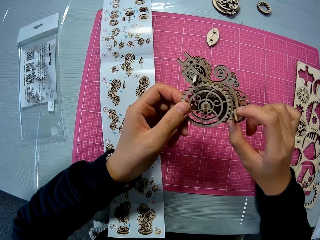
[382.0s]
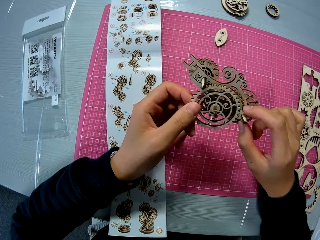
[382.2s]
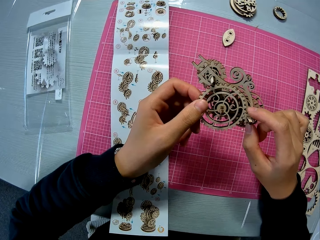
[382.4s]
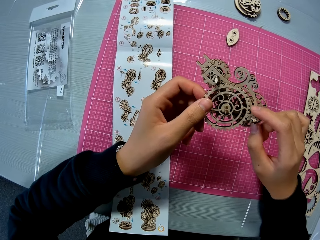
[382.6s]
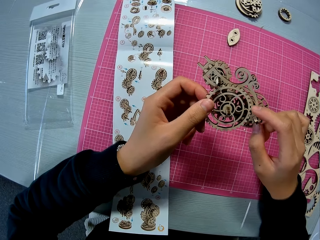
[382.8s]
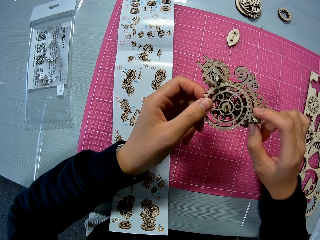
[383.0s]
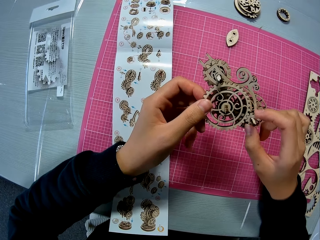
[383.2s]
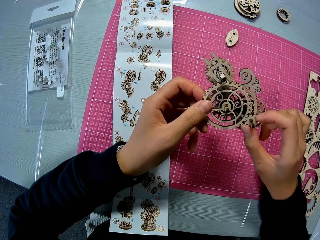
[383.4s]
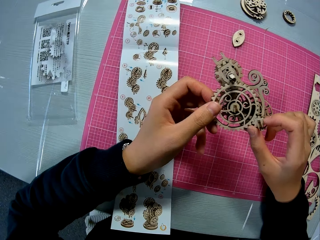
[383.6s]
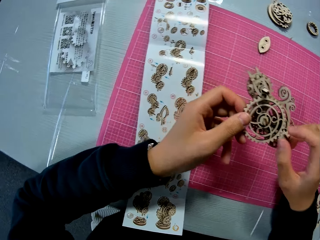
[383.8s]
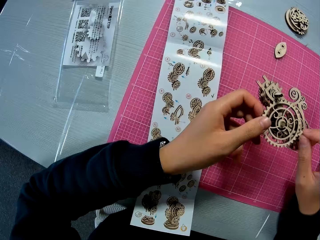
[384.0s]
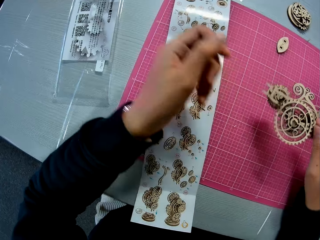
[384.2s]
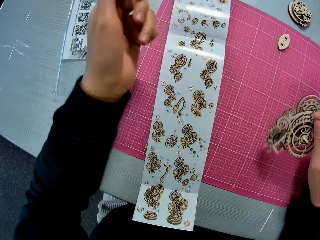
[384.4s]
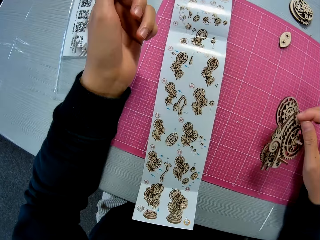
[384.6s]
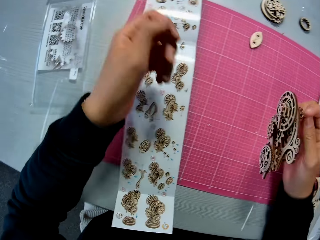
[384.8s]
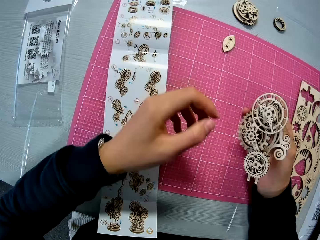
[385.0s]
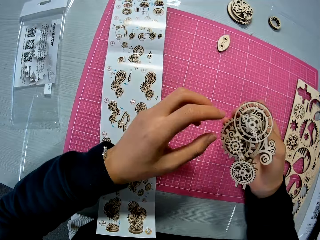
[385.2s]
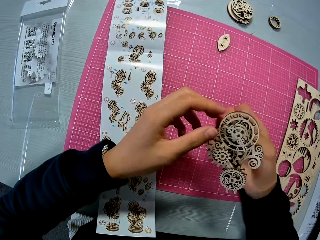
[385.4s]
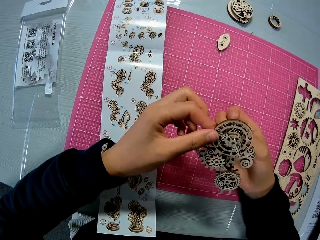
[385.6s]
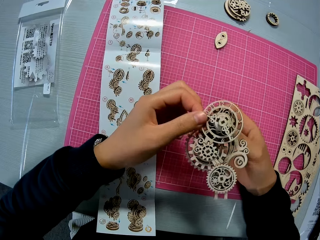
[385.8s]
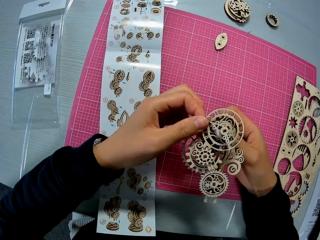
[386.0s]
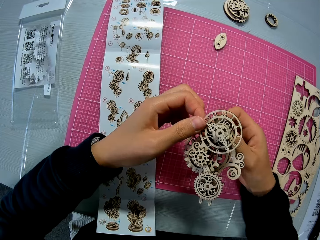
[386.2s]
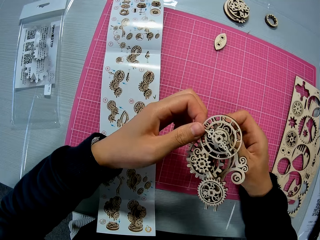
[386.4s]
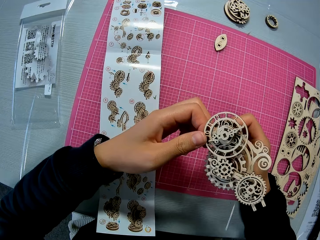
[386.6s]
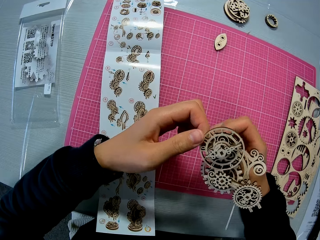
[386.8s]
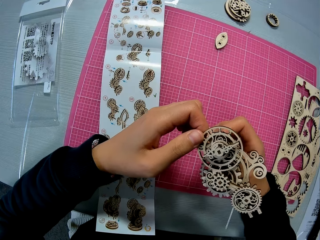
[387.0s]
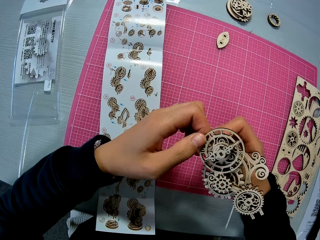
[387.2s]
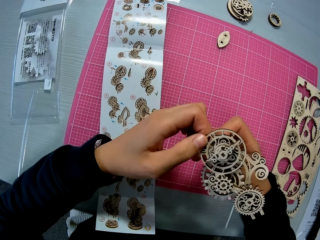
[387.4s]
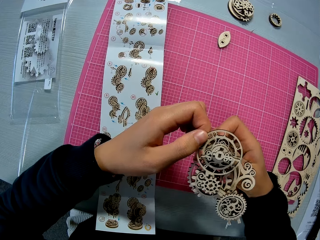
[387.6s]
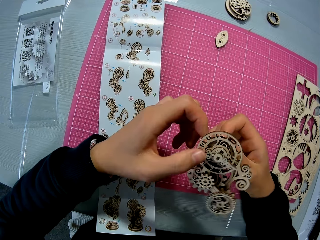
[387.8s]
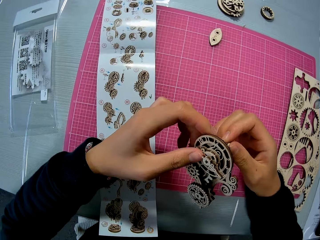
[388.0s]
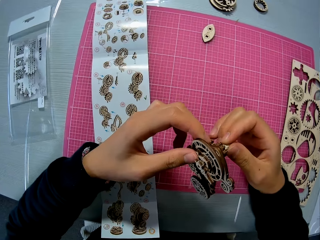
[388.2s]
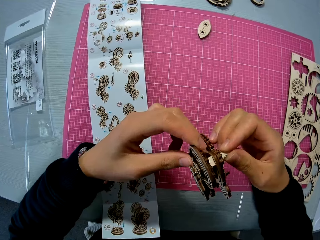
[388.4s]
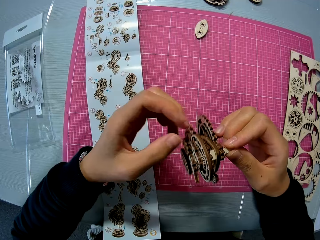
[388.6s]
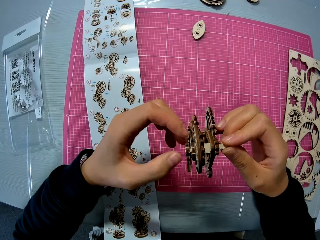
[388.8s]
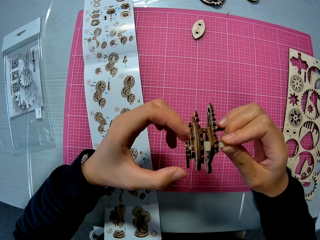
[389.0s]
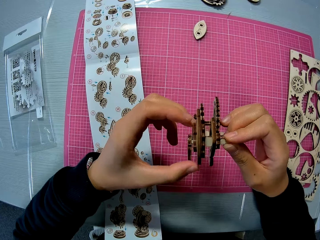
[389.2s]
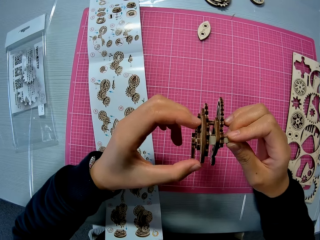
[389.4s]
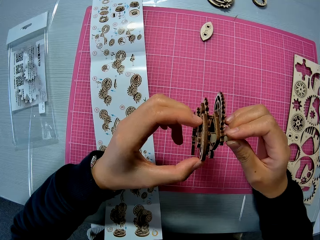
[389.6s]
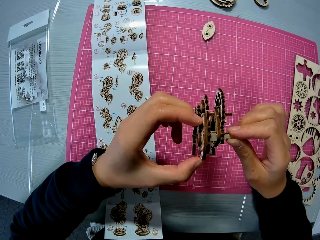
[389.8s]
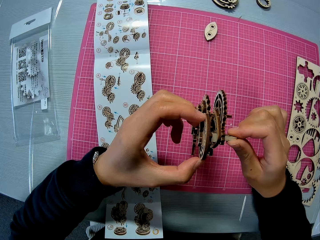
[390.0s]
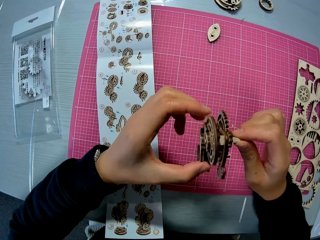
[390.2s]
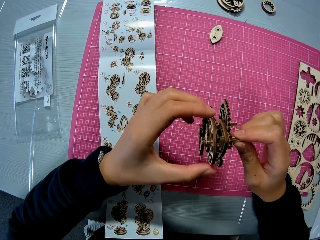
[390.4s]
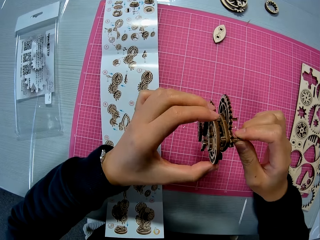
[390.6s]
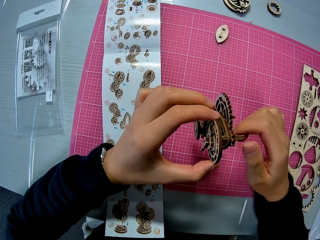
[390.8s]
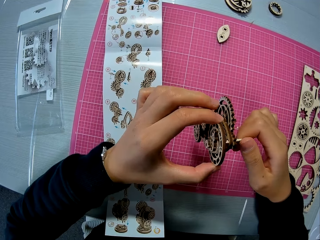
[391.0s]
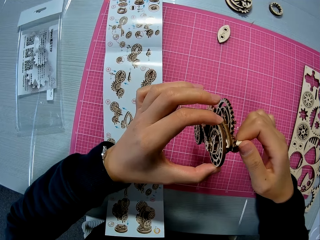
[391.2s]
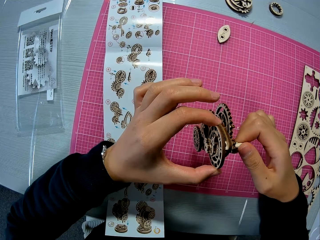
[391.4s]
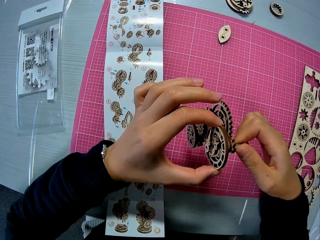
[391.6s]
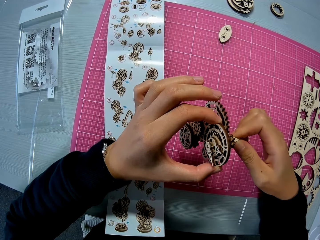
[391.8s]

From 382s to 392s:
The camera wearer passes the wooden stem gear to the right hand. They look at the manual. They hold the wooden stem gear. They examine the wooden stem gear.

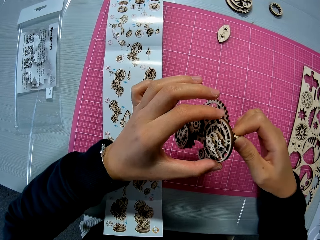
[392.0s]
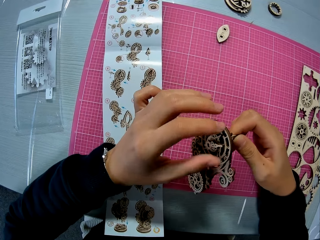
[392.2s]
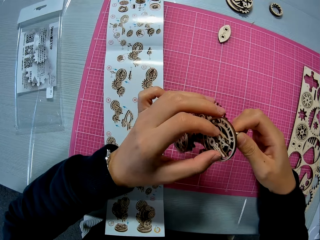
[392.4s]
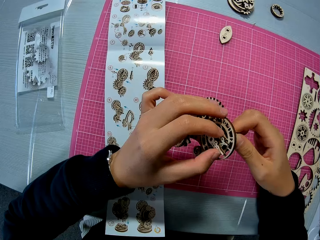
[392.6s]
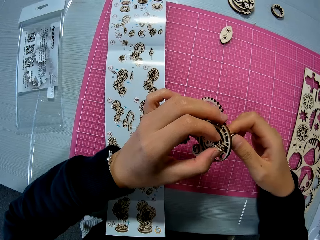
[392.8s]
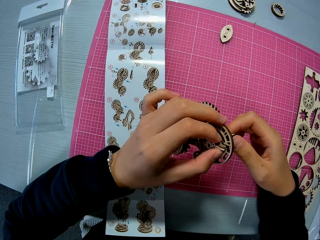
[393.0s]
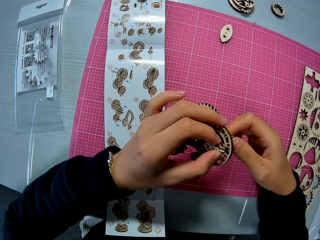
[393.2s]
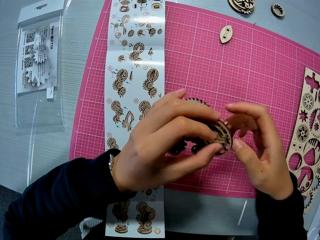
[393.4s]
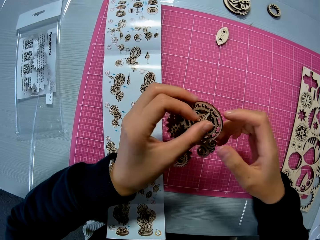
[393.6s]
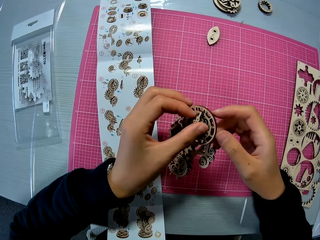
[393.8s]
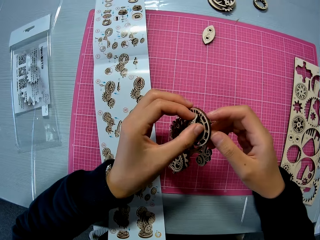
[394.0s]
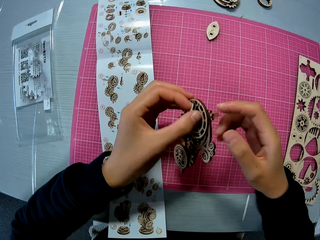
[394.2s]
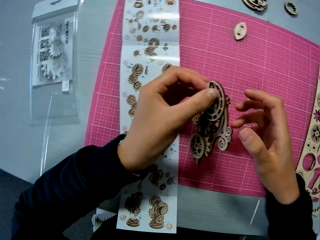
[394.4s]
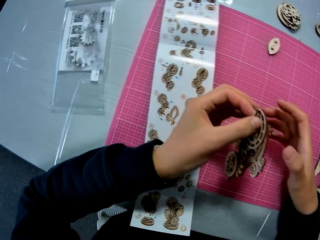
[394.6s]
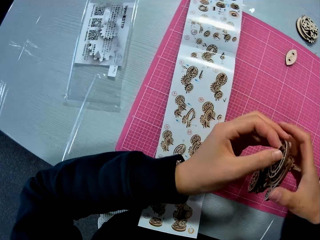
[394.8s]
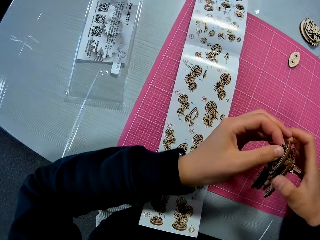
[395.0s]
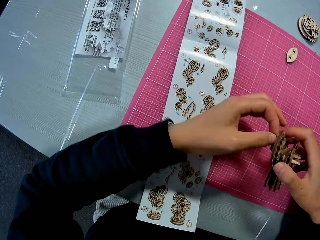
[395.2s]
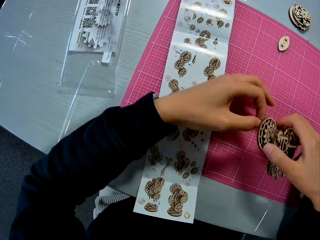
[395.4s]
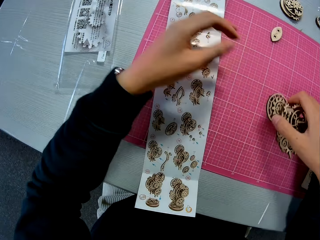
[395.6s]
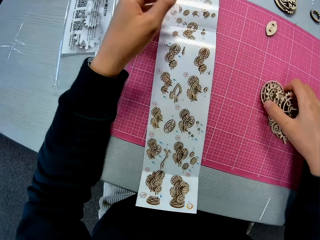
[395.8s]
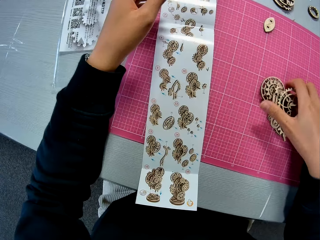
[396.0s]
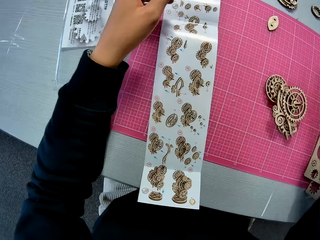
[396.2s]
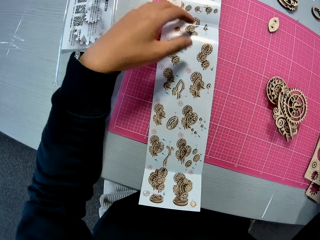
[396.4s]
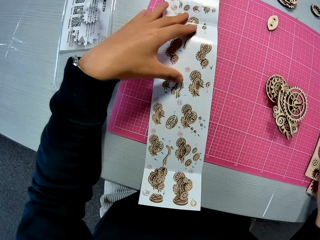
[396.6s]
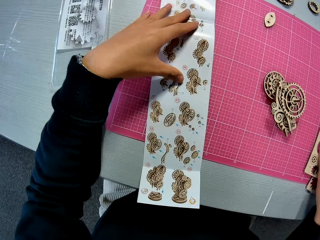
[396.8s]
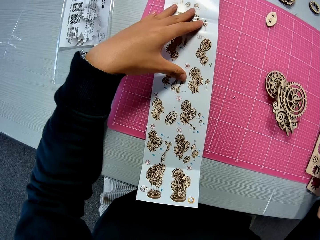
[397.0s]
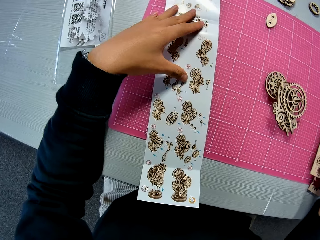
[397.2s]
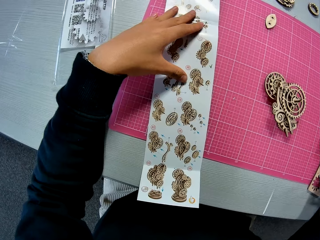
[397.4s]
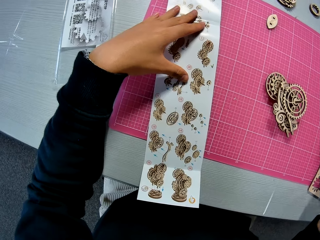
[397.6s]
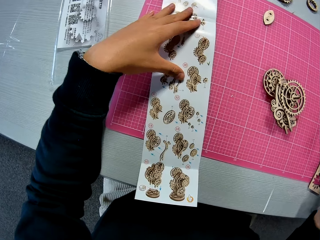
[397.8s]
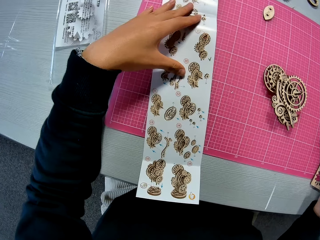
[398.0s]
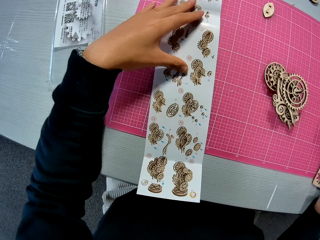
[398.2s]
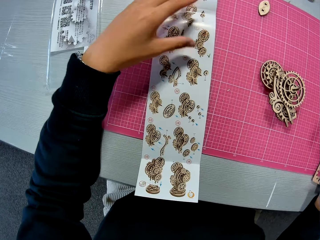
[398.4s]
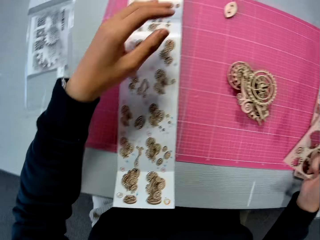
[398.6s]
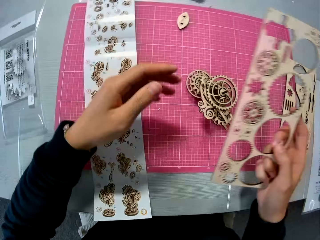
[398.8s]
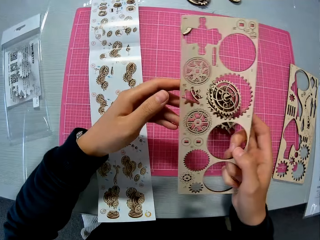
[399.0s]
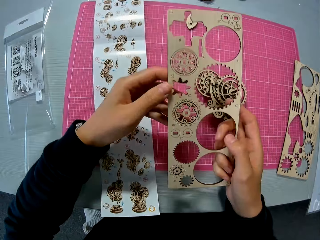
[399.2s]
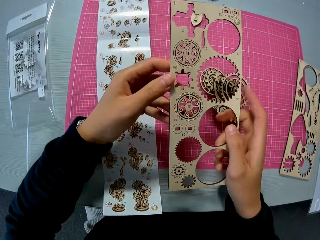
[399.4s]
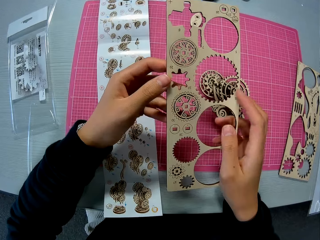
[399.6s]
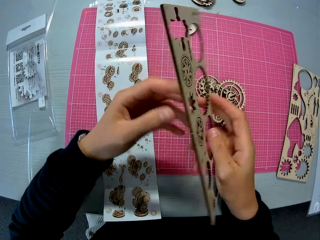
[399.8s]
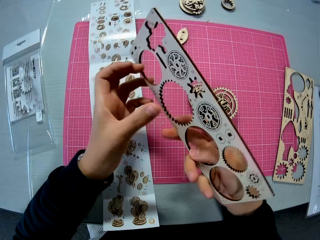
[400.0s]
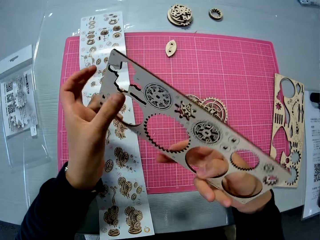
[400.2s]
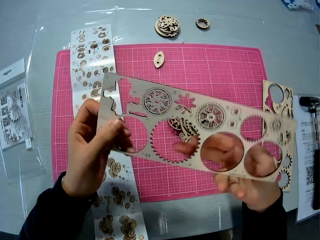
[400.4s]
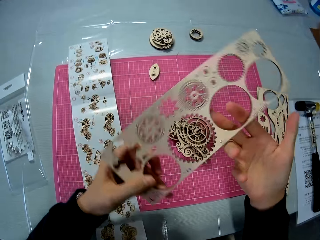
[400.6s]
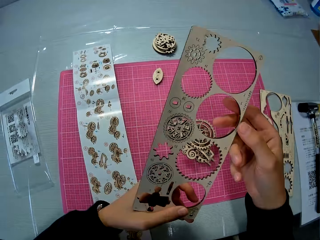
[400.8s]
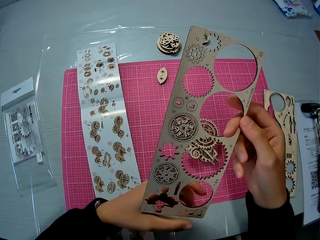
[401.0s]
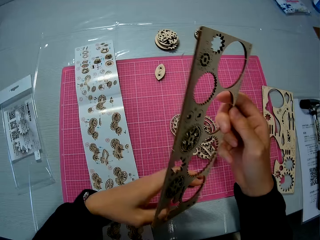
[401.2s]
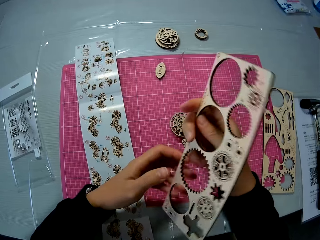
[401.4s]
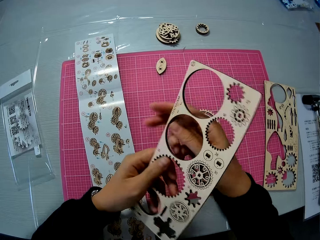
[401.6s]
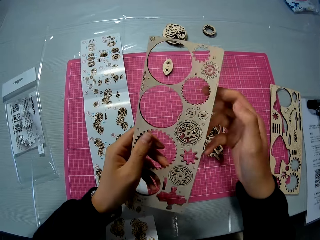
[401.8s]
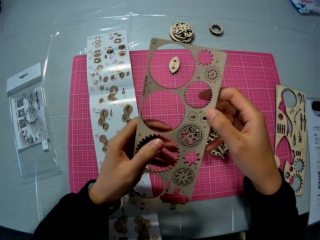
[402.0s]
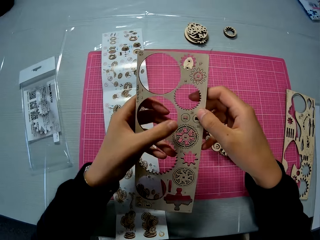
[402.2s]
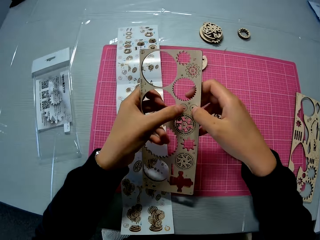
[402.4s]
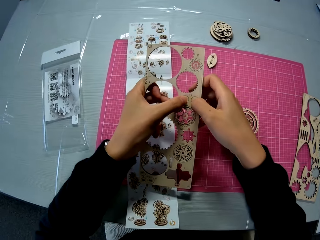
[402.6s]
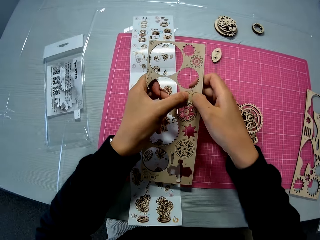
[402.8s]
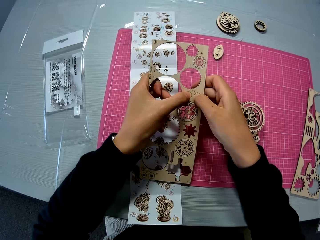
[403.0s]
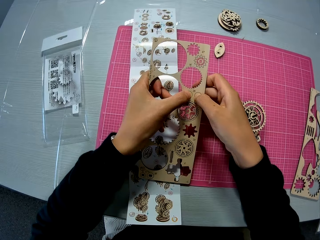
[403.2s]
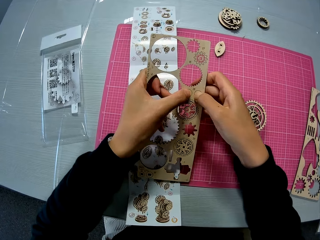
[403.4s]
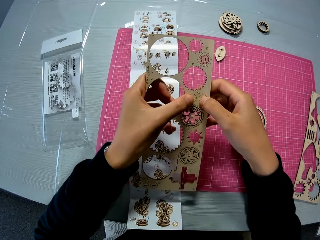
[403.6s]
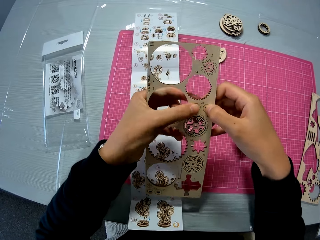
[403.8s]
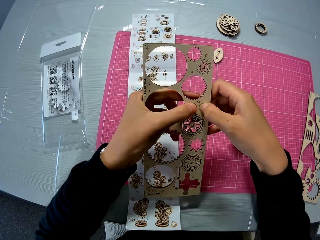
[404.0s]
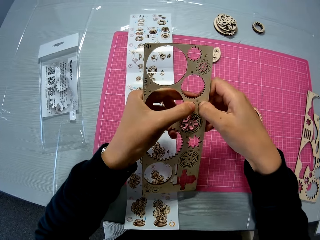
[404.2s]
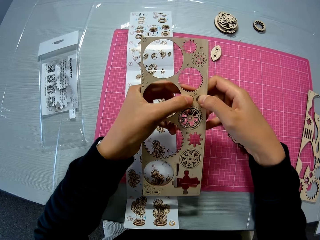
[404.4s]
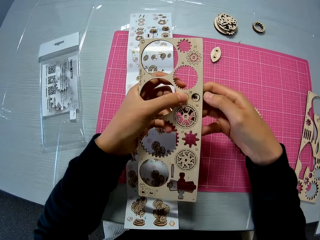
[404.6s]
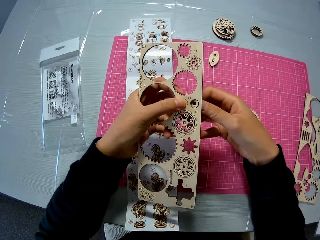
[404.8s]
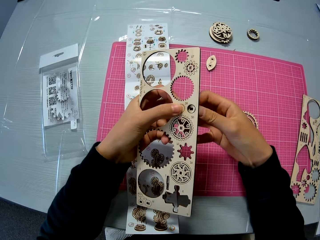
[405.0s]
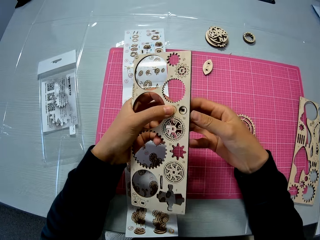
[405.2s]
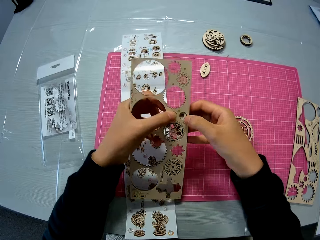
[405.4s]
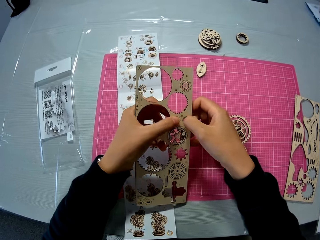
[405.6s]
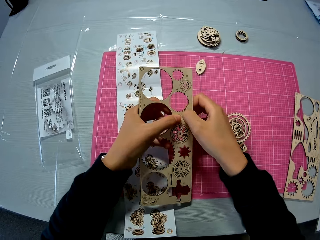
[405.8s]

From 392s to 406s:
The camera wearer passes the wooden stem gear to the right hand. He drops the wooden mechanical model on the table mat. He picks up the wooden sheet or laser cut wood craft from the table mat. He touches the manual. He places his left hand on the design sheet. He looks at the manual. He checks the laser cut wood craft. He turns the wooden sheet in his hands. He removes a wooden piece from the wooden sheet.
